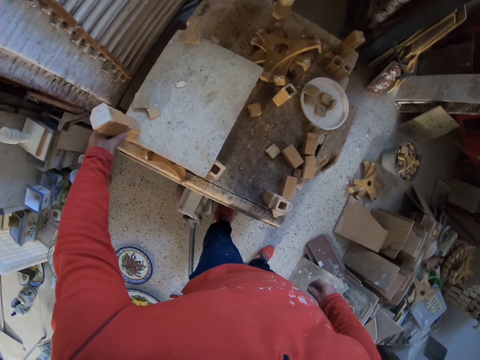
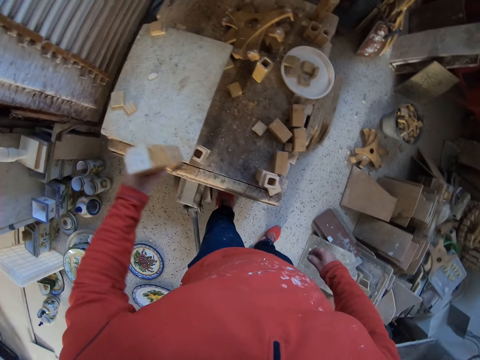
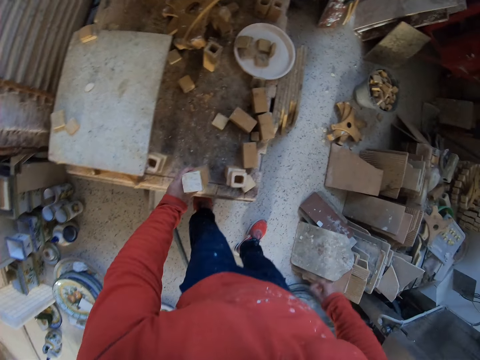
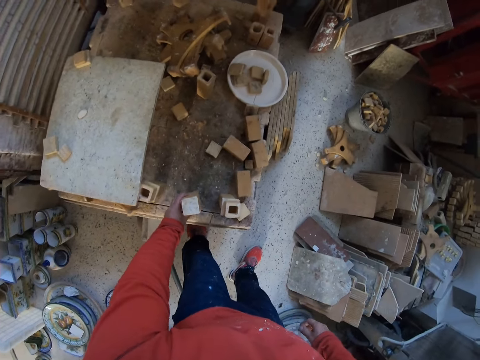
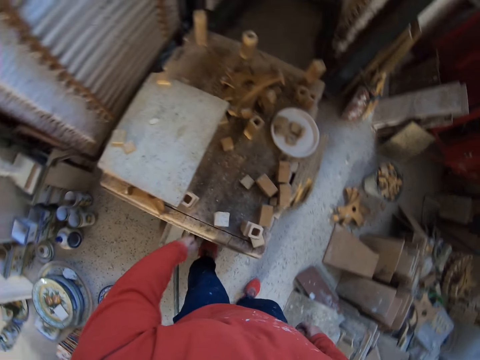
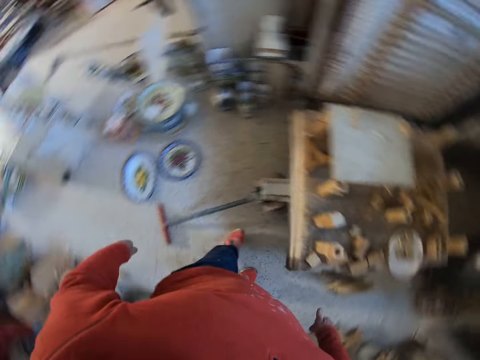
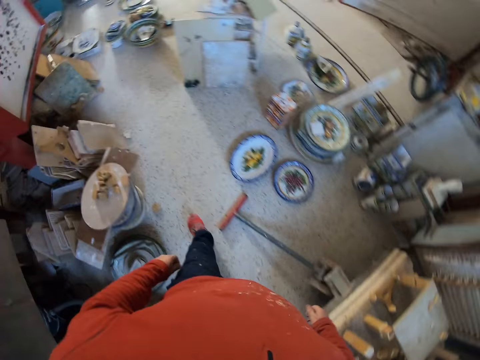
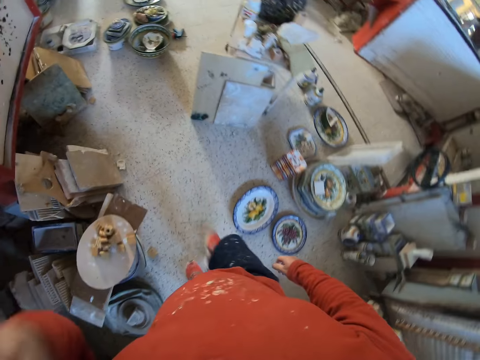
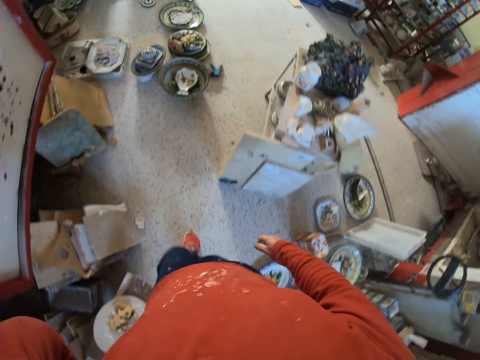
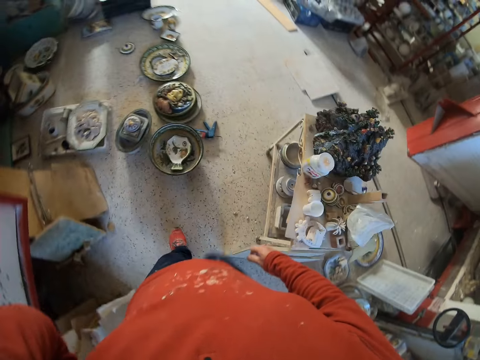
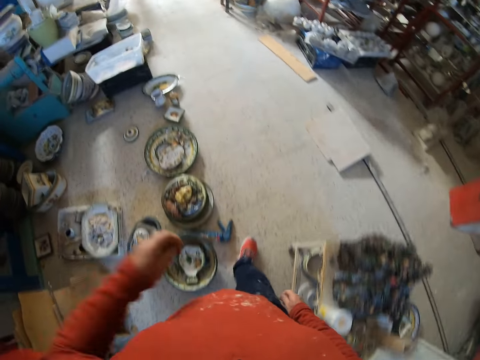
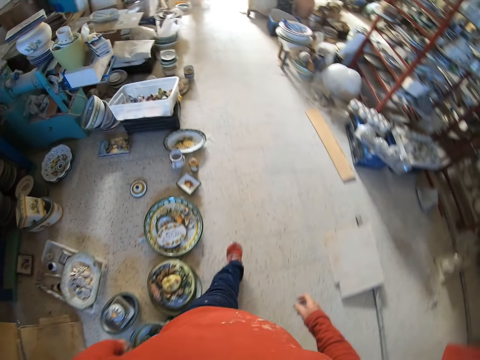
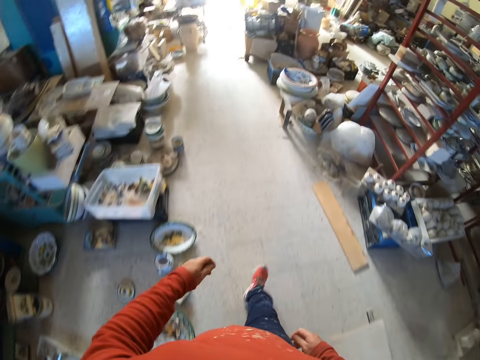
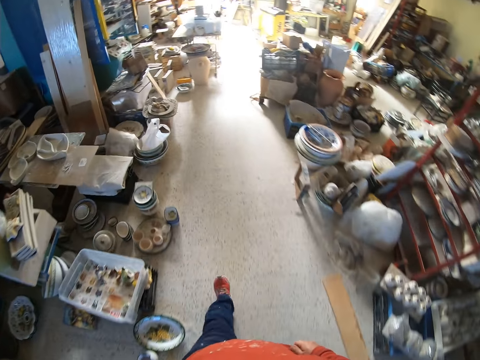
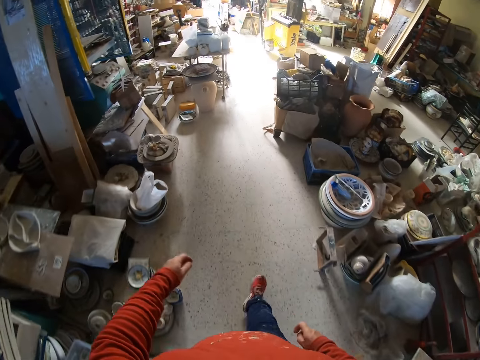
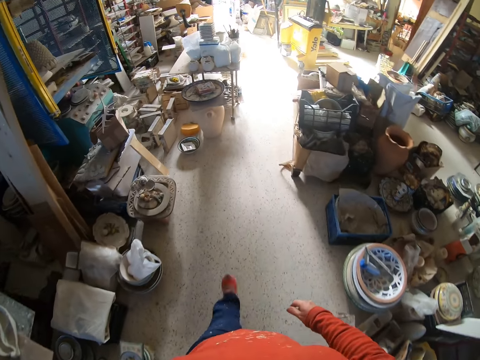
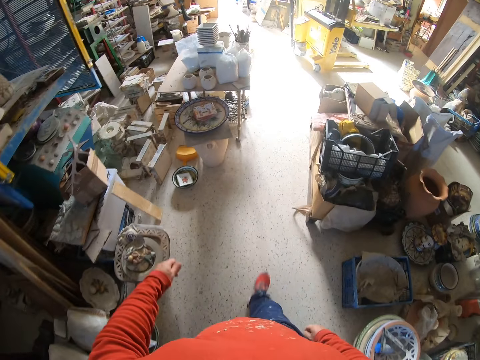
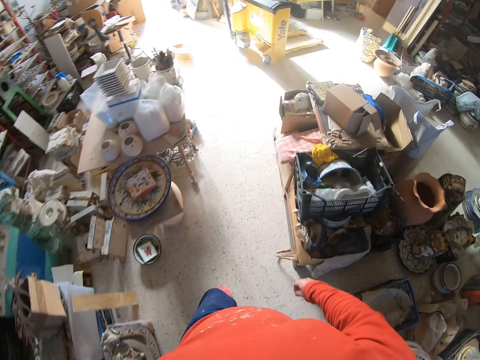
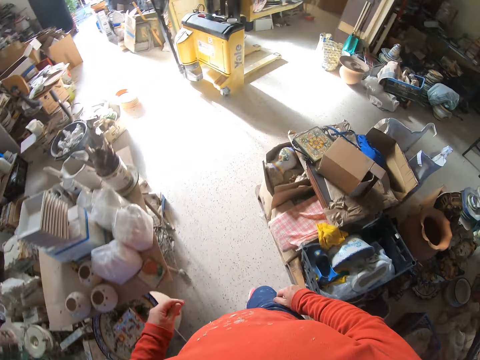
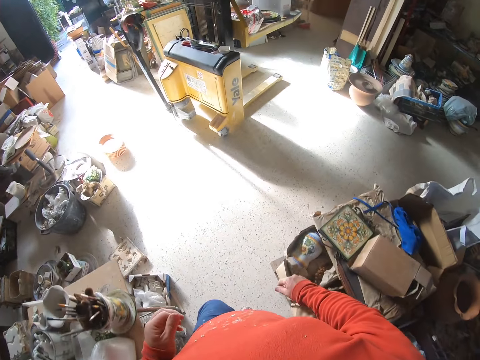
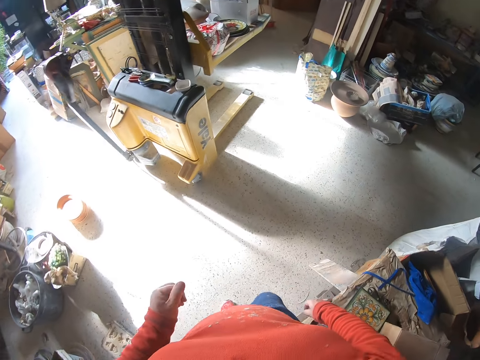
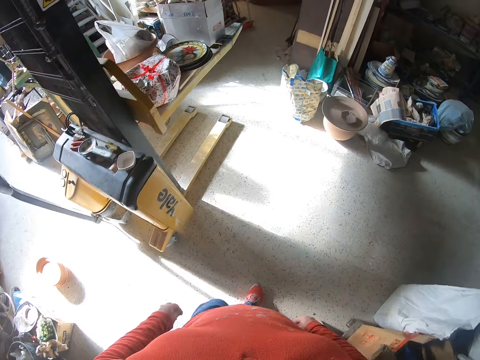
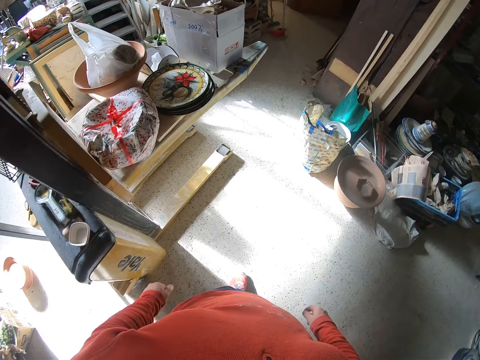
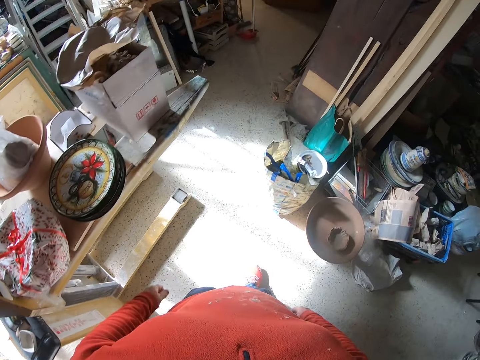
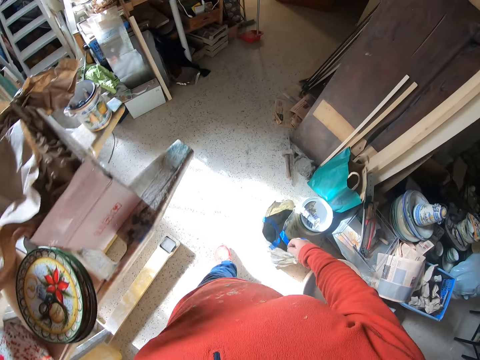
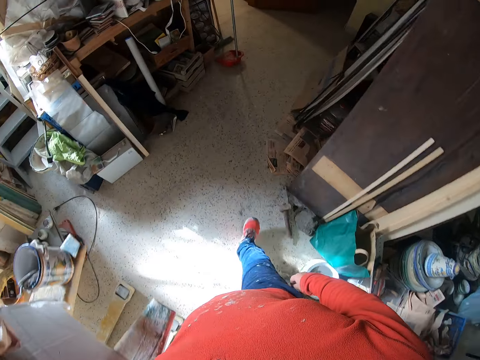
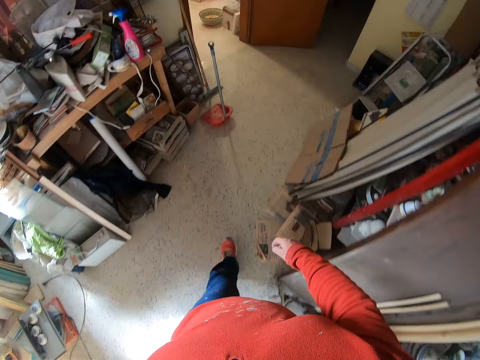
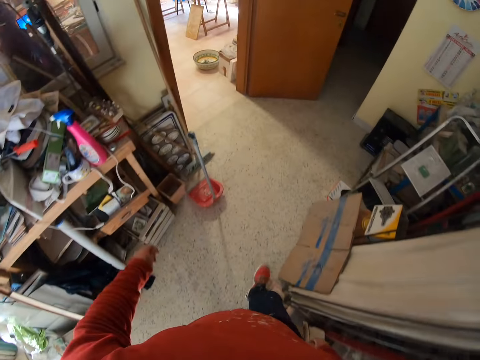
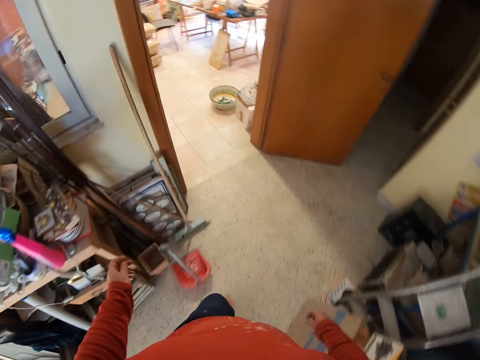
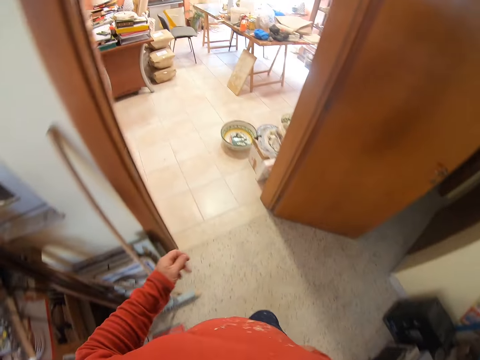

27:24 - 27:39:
The camera wearer lifts a wood stamp. They place the wood stamp on the table. They turn around. They walk around the workshop.

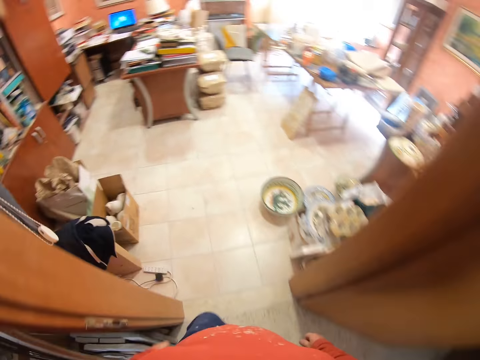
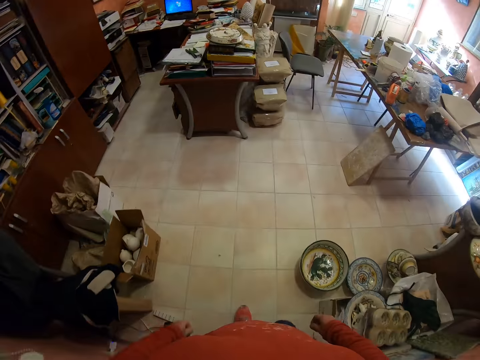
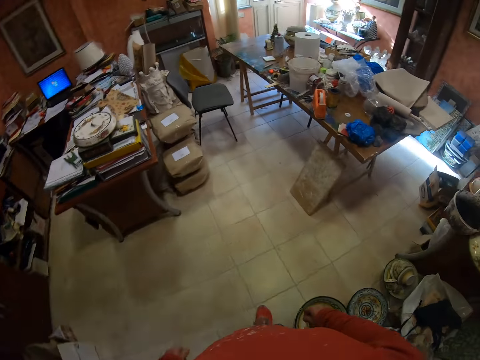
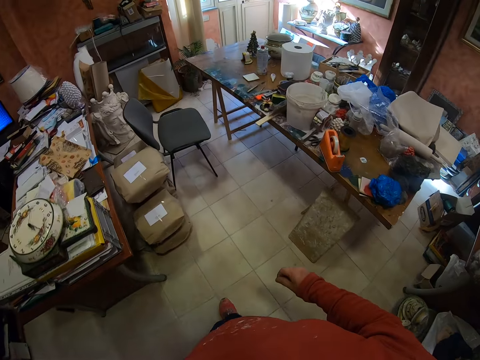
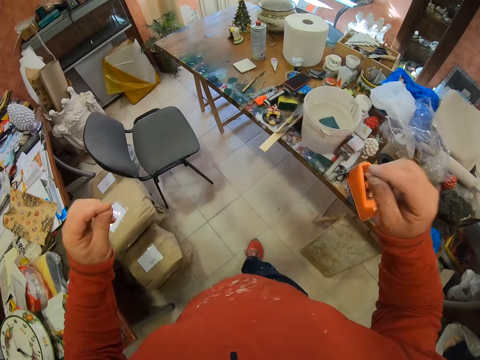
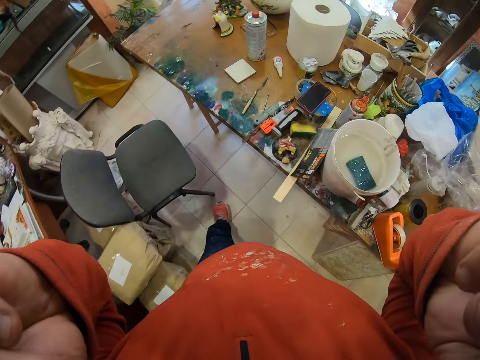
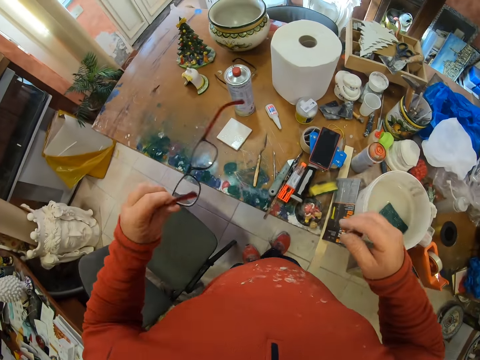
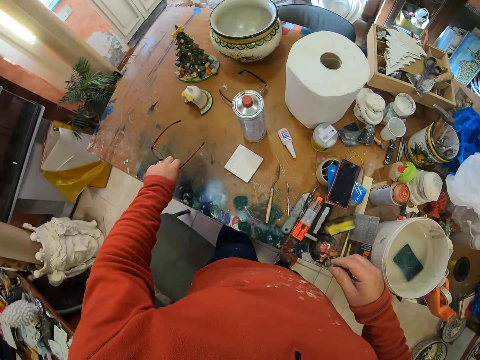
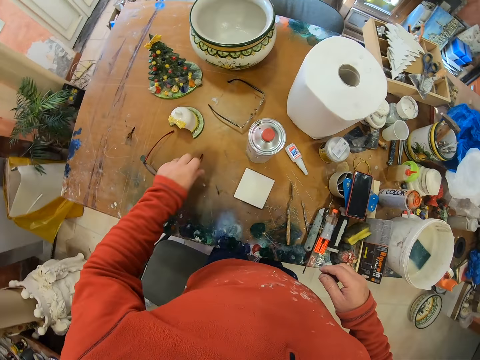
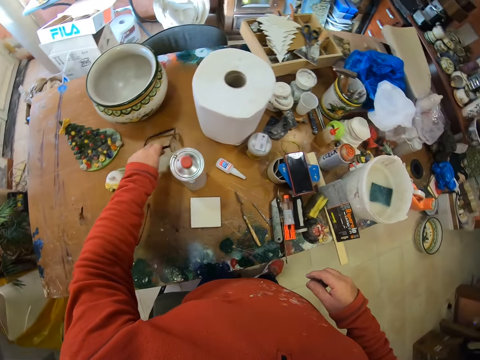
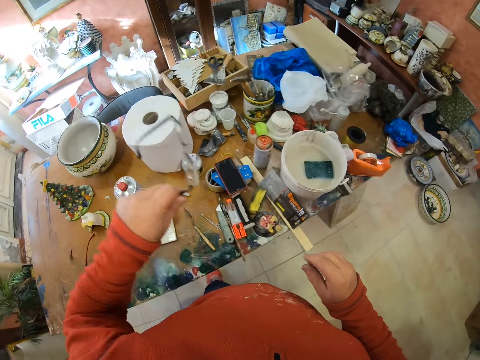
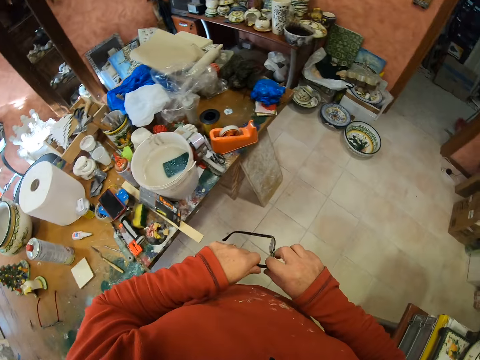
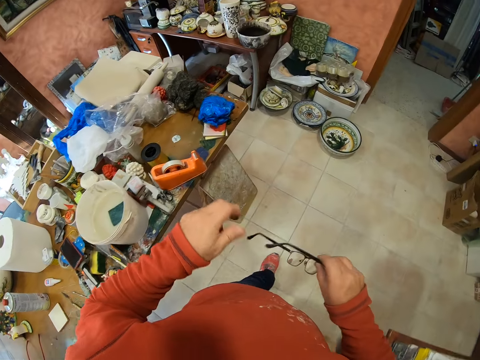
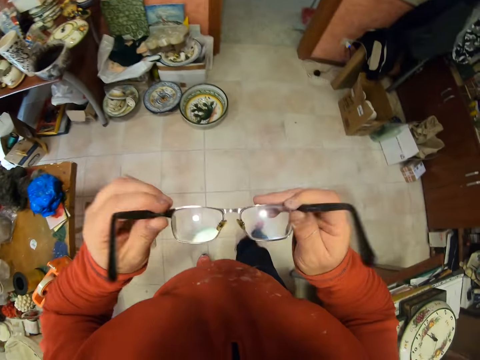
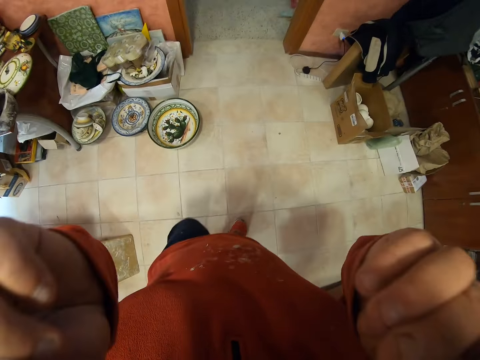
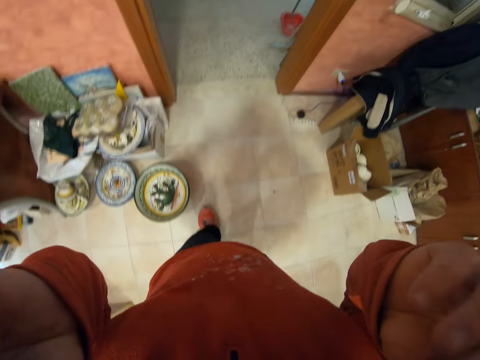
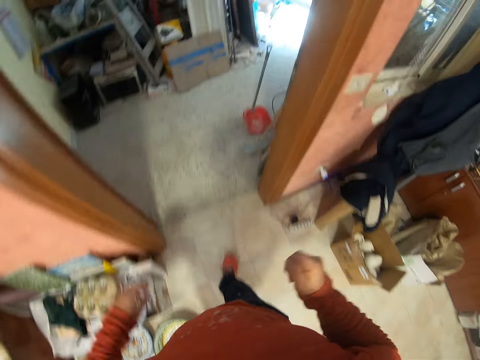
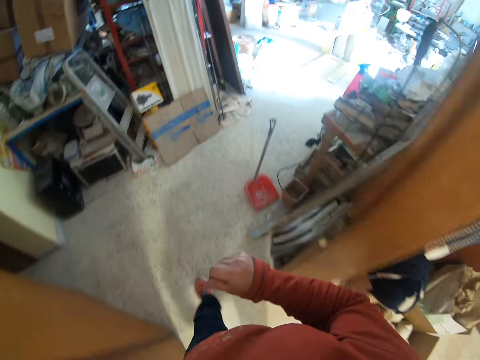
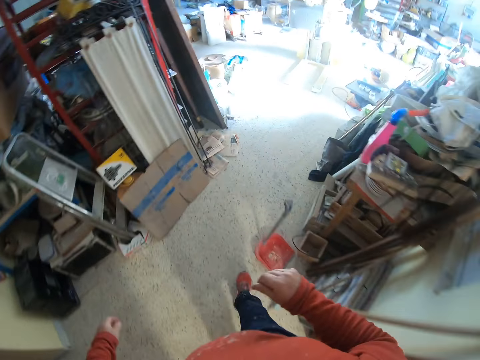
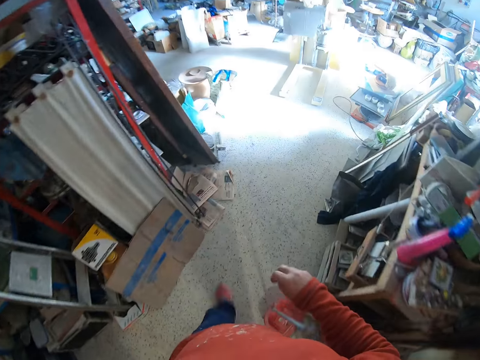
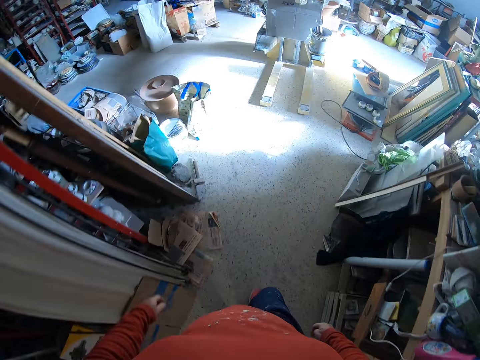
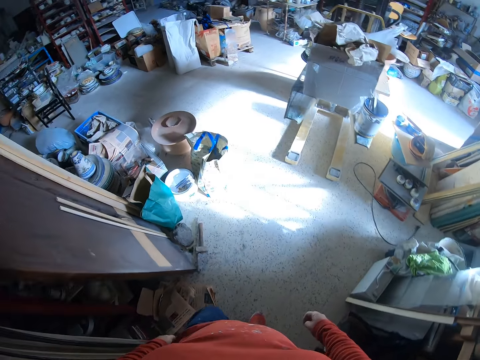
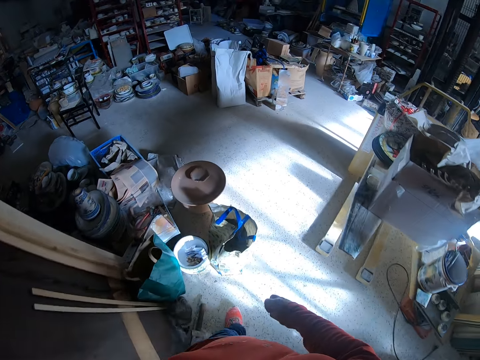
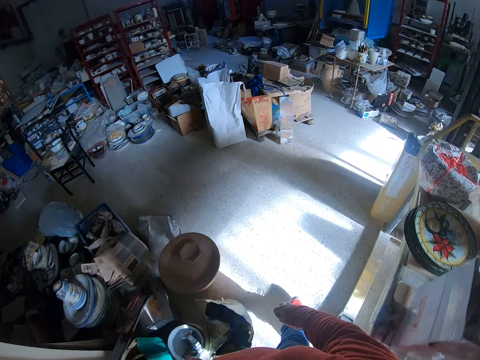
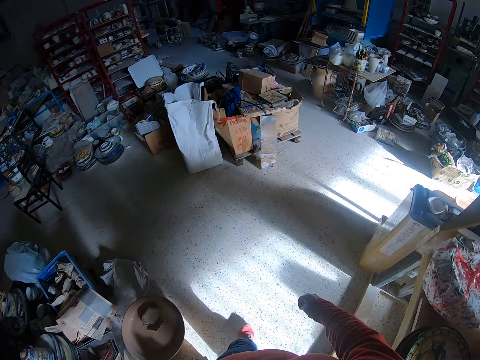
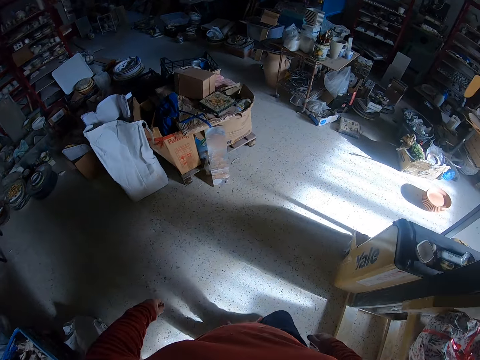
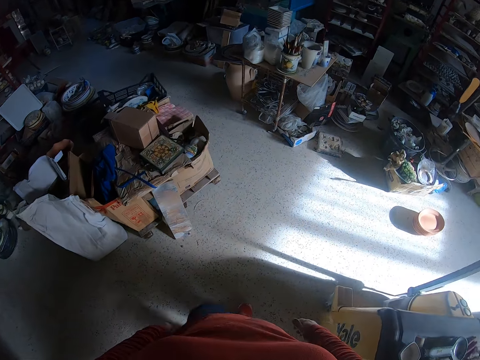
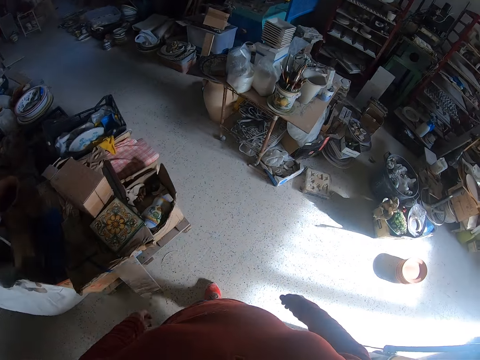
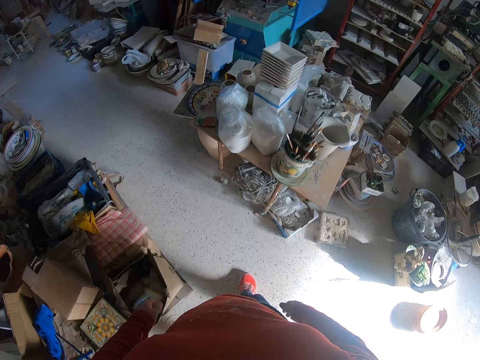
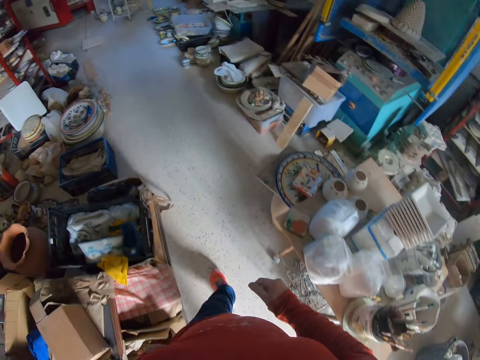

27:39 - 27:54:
The camera wearer removes his glasses. He puts the glasses on the table. He lifts other glasses from the table. He puts the glasses on. He walks around the workshop.
